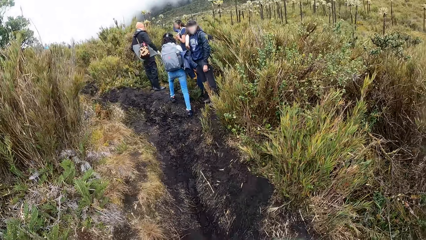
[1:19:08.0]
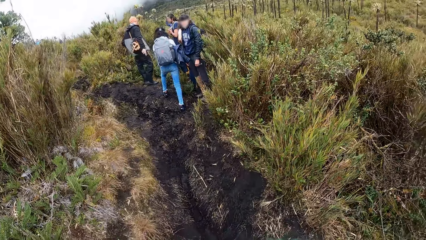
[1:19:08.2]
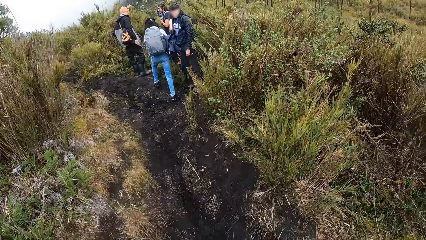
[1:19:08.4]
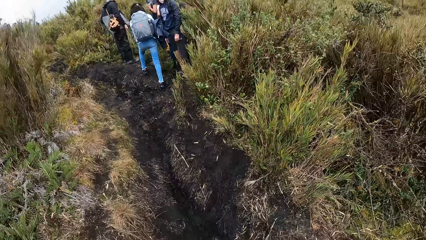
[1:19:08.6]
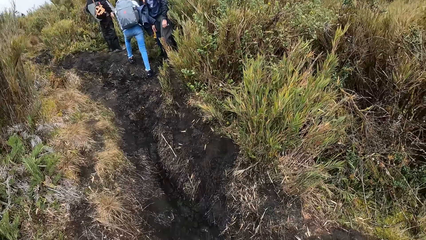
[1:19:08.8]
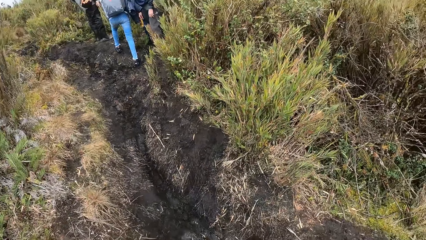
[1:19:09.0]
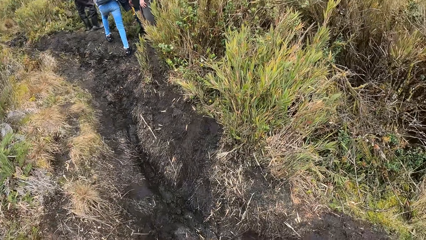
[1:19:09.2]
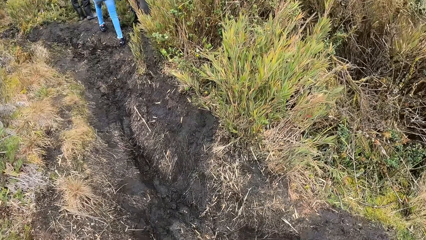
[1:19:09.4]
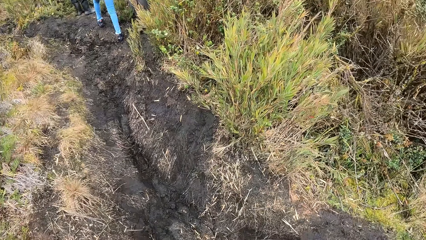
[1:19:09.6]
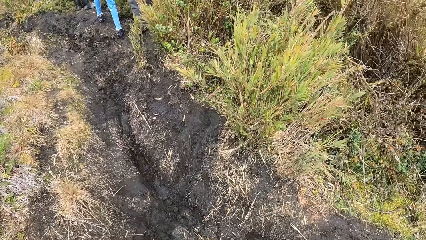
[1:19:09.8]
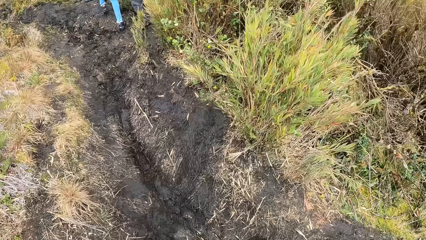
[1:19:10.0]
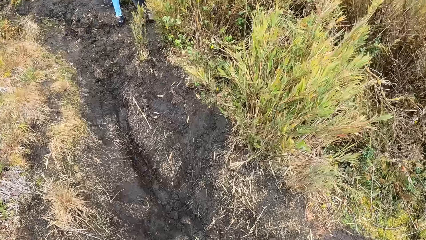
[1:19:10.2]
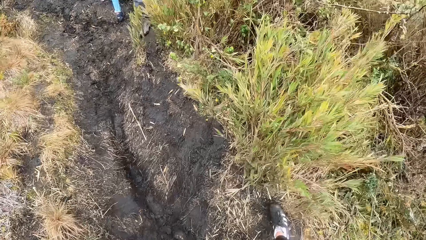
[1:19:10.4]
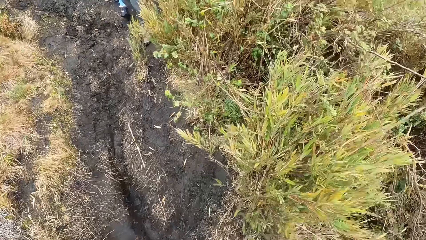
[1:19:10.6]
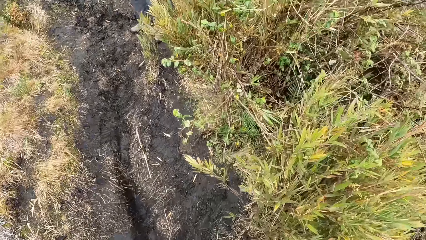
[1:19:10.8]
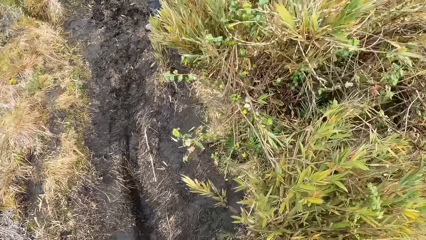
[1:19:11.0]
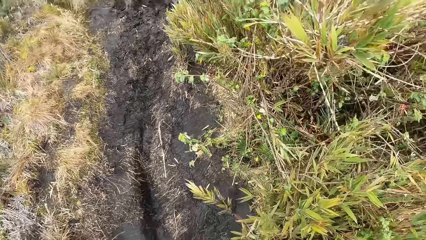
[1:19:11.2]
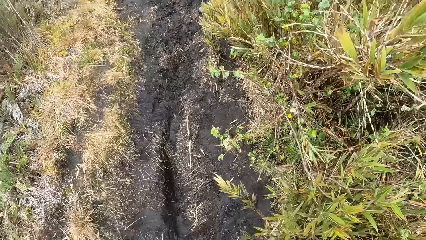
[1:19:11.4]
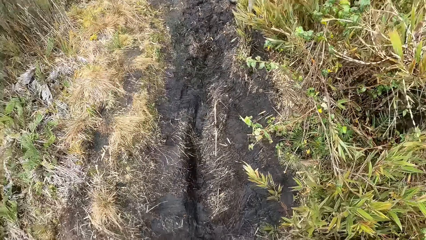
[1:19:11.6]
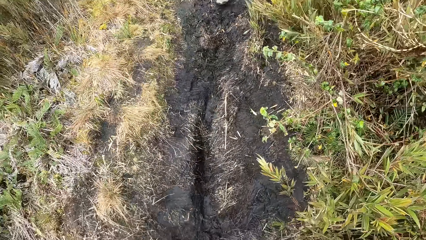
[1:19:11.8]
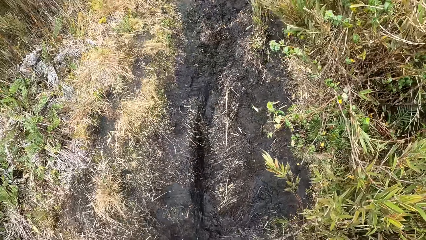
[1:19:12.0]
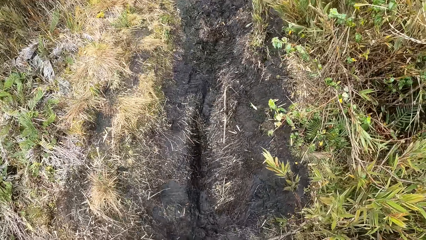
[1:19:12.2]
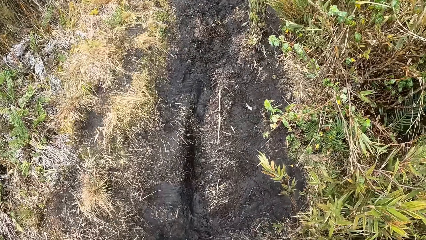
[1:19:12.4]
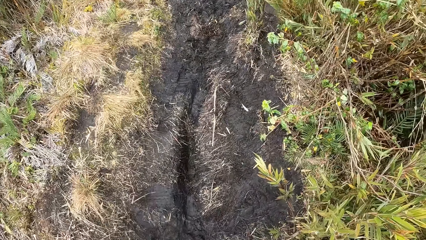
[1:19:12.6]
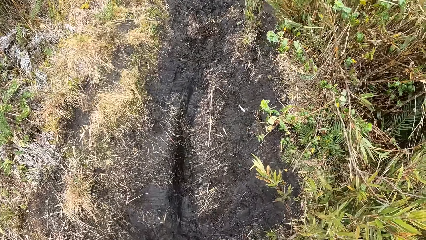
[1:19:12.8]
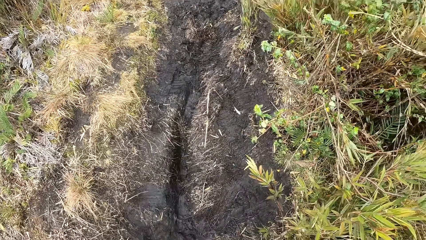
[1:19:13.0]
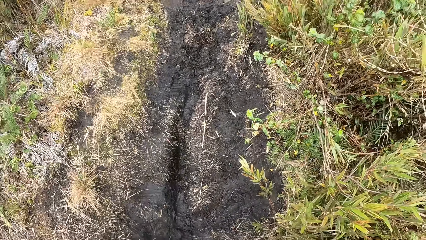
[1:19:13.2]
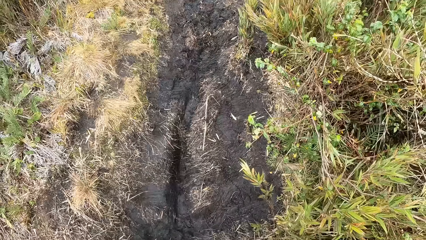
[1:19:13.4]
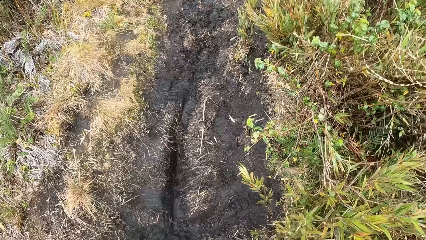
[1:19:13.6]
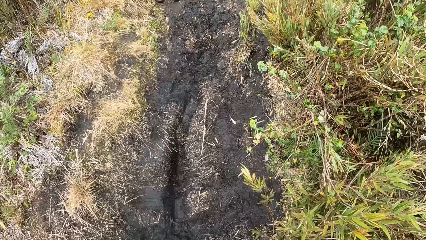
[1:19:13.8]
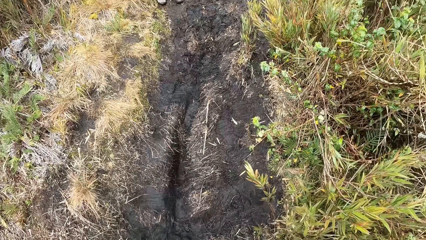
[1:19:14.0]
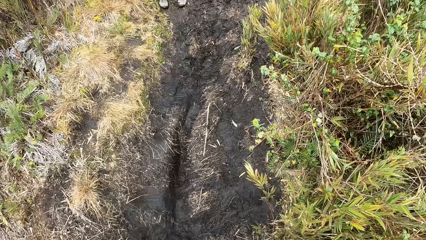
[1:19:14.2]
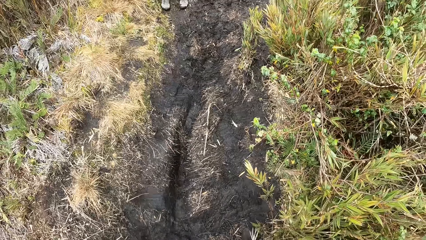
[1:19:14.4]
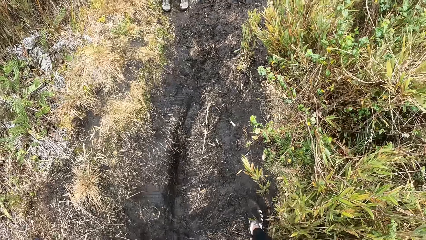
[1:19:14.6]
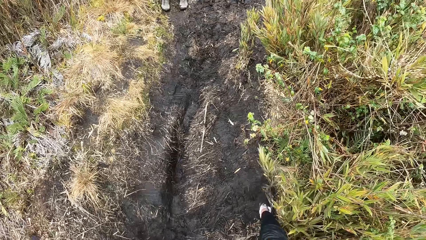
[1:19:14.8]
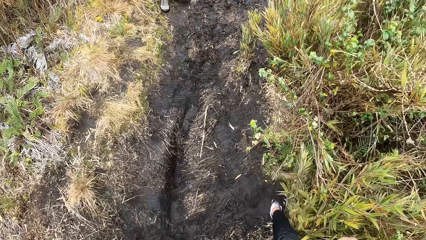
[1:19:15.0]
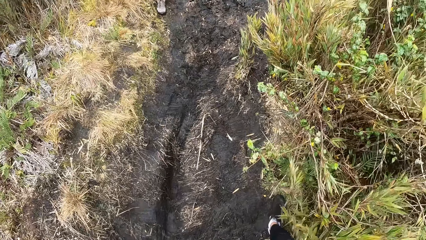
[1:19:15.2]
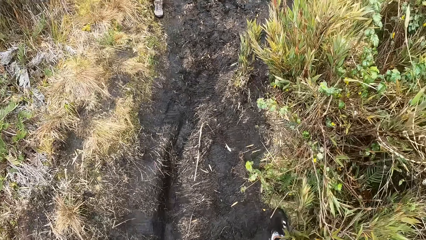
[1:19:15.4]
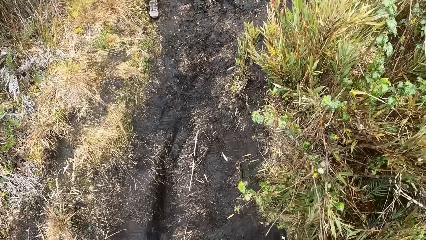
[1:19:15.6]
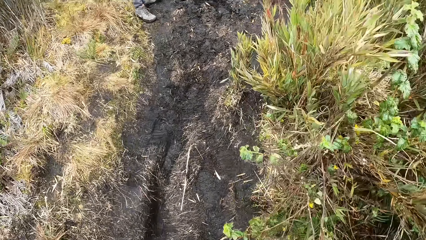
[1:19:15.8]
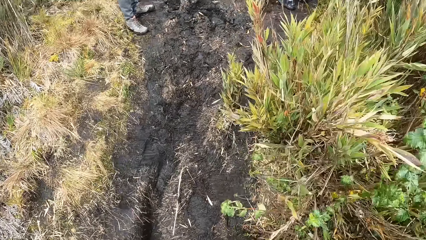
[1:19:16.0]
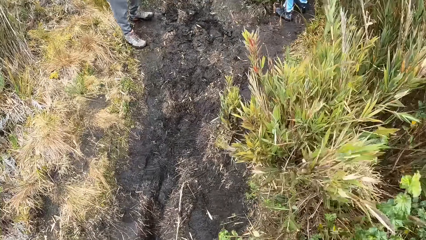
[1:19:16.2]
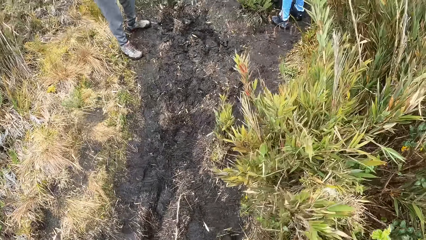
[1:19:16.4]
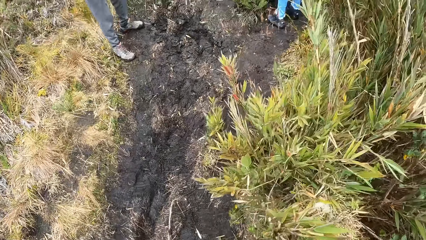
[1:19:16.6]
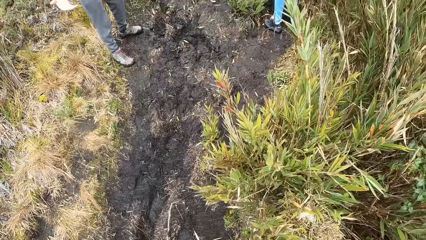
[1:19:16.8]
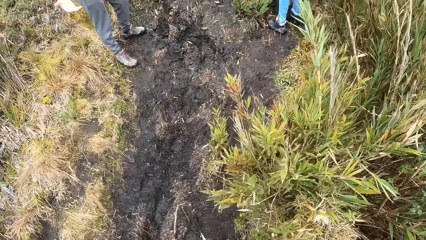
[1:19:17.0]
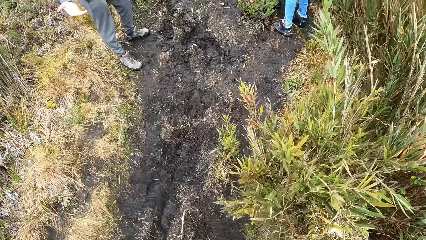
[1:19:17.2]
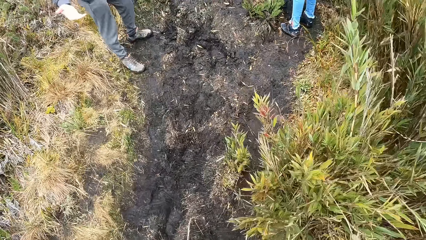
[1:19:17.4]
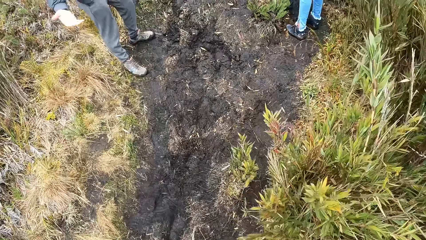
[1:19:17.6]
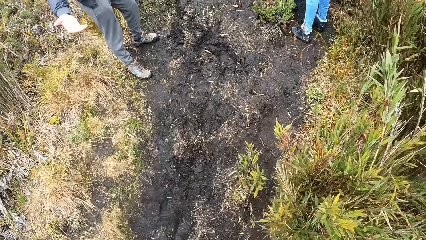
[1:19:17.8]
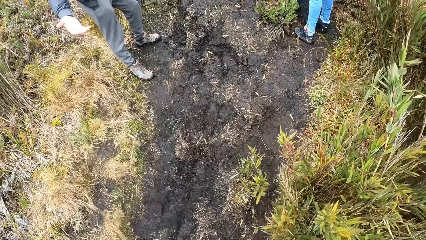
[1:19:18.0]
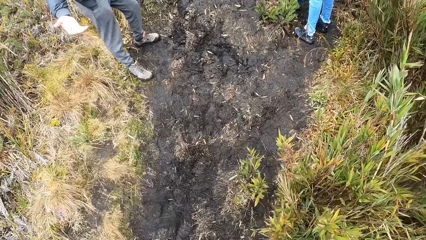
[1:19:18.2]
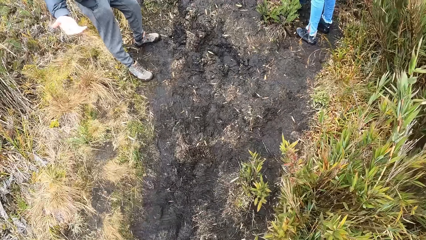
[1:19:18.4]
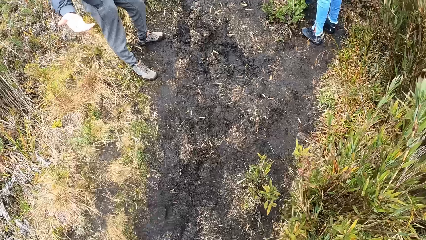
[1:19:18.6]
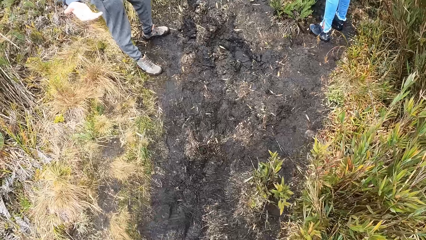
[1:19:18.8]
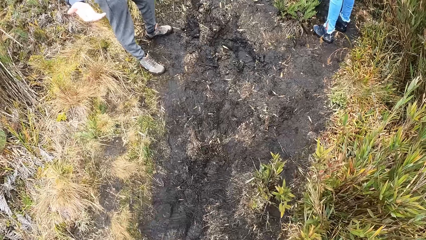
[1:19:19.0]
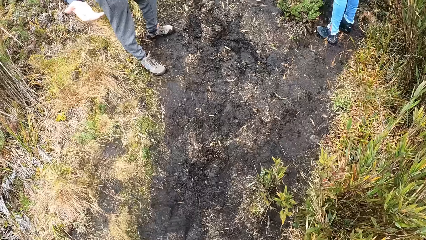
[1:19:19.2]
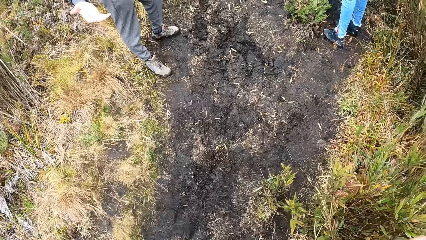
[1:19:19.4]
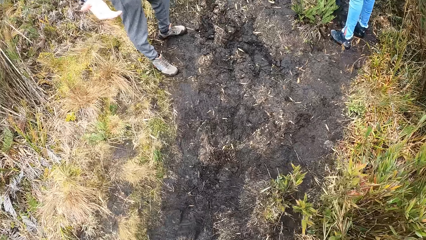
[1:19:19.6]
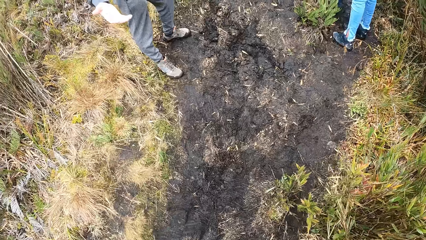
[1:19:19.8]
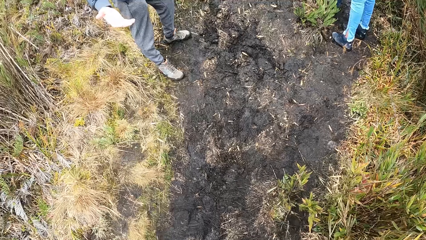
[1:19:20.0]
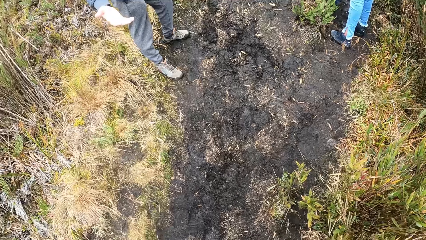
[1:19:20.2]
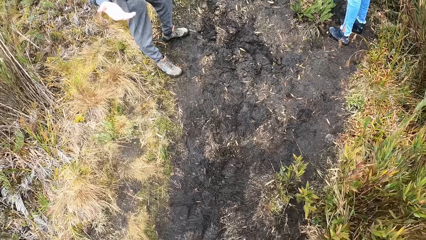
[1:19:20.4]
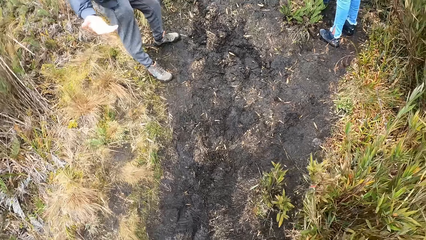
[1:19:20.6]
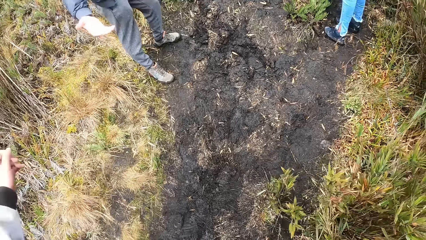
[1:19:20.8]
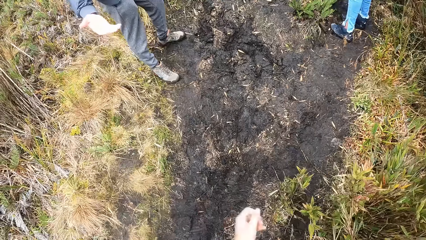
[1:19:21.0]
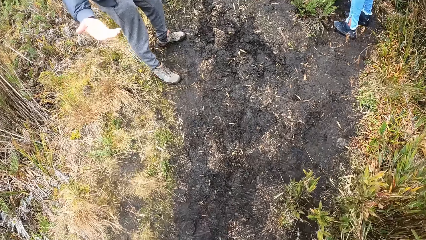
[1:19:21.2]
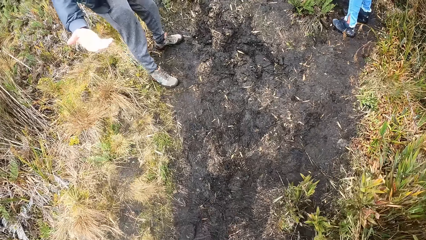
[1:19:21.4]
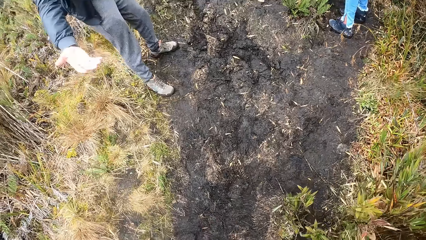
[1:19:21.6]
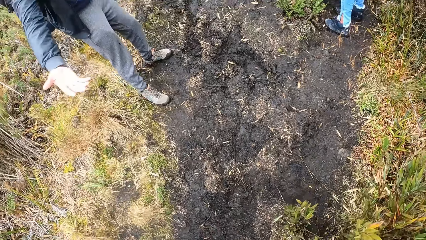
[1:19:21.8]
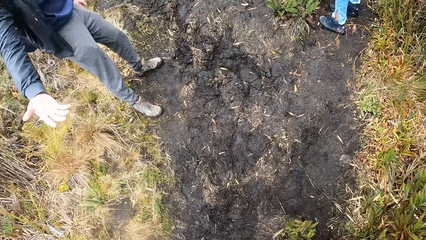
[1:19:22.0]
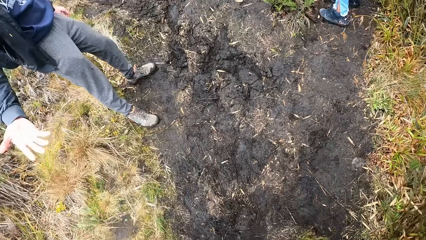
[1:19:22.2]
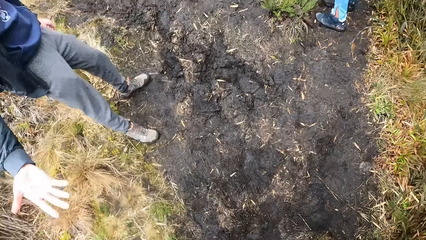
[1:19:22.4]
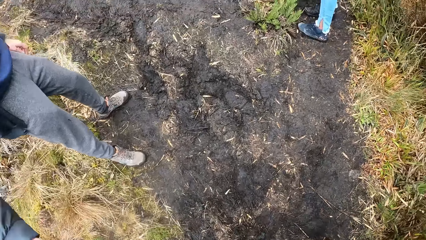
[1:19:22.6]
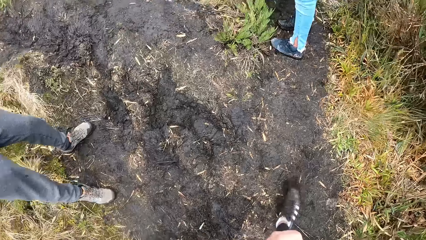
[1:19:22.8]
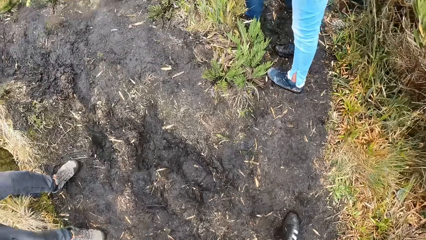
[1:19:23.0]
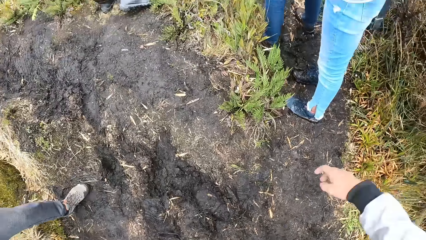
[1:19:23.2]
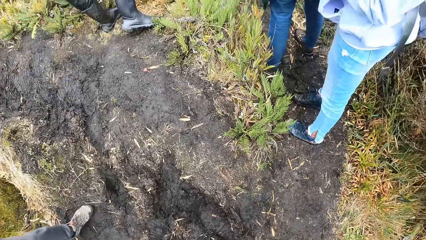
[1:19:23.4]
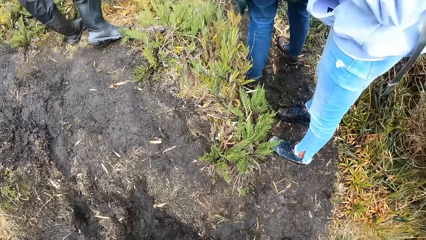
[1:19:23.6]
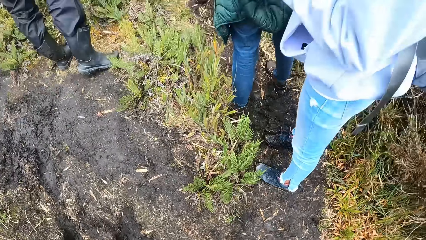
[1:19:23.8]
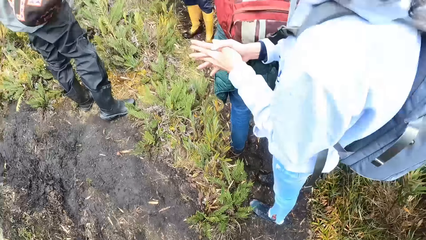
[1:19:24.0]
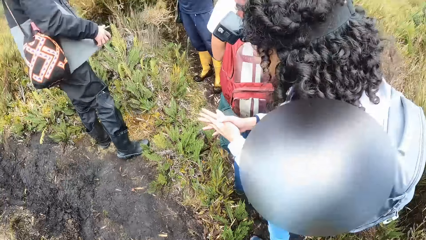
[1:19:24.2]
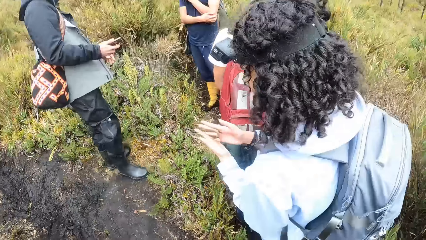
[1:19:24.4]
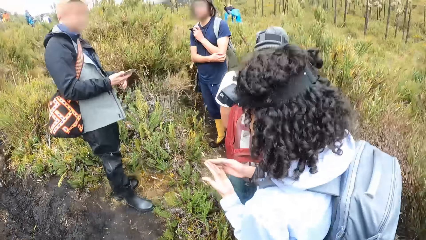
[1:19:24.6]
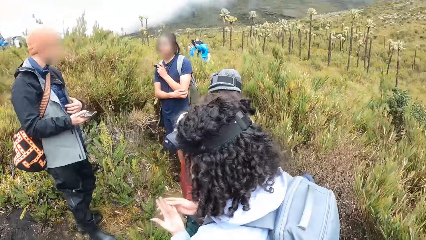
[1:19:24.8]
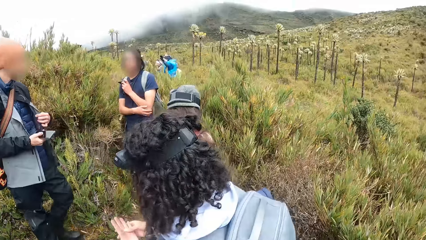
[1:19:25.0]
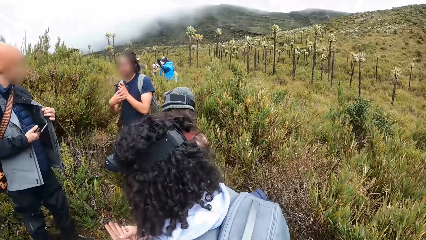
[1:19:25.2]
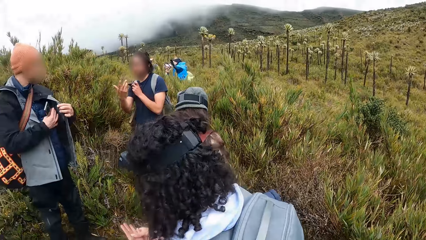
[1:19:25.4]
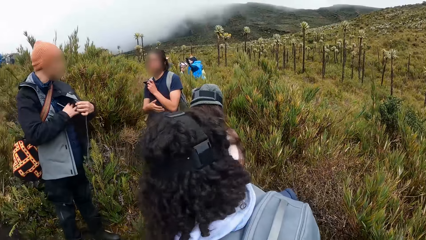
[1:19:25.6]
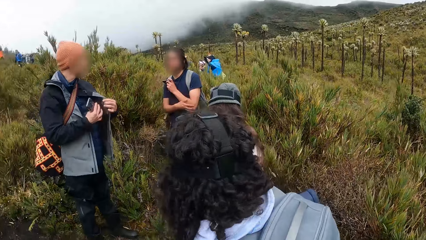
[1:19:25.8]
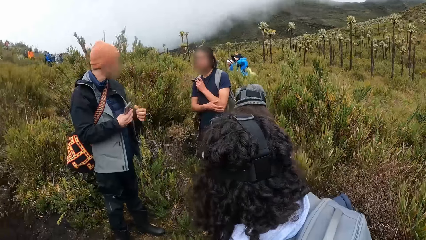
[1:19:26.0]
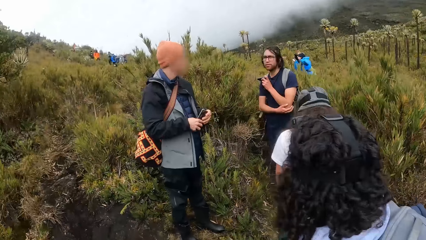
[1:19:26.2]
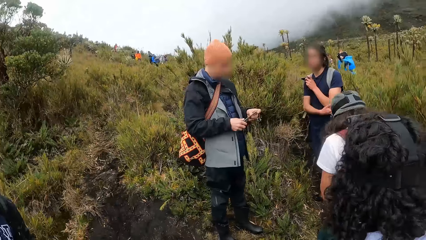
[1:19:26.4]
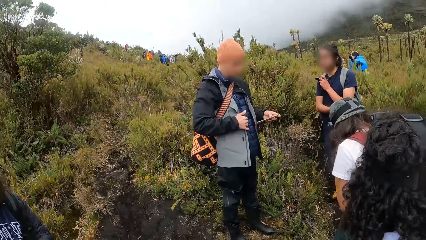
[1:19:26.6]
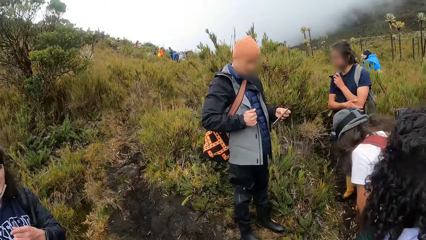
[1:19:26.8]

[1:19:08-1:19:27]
The camera wearer walks towards the group of people ahead. A man stretches his right hand forward to the camera wearer. Another man moves the hands. The camera wearer moves the hands. Another man interacts with the group of people and gesticulates with his right hand.
